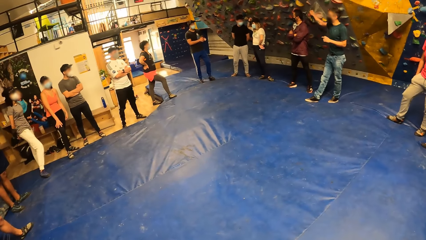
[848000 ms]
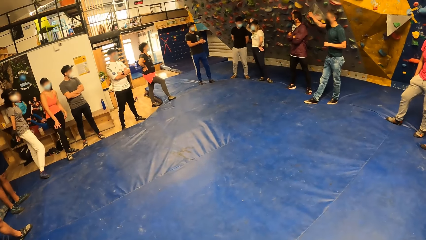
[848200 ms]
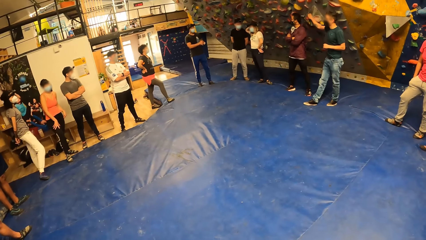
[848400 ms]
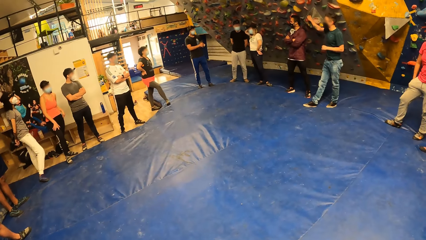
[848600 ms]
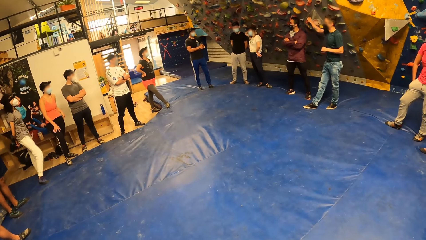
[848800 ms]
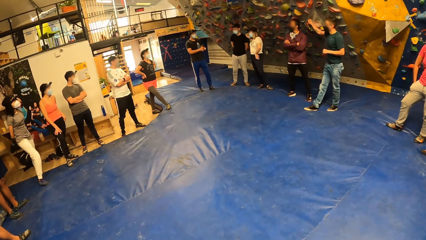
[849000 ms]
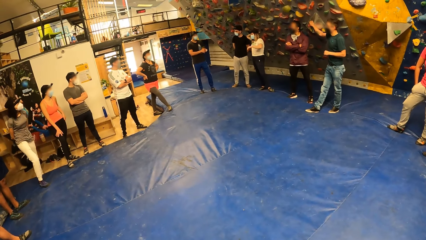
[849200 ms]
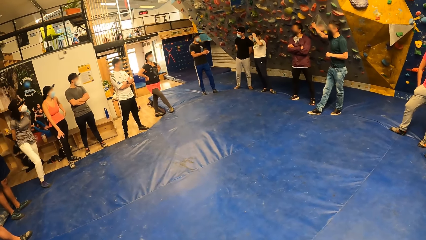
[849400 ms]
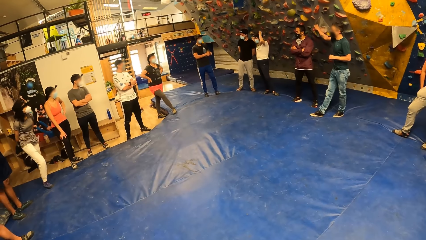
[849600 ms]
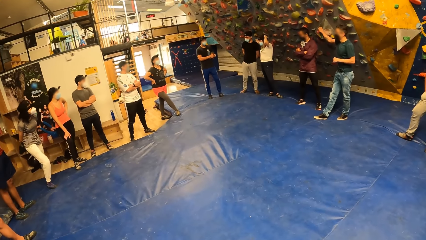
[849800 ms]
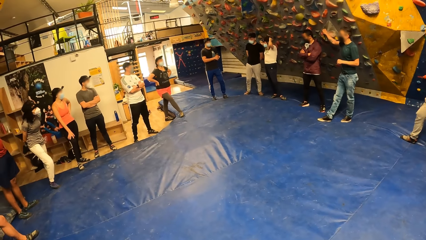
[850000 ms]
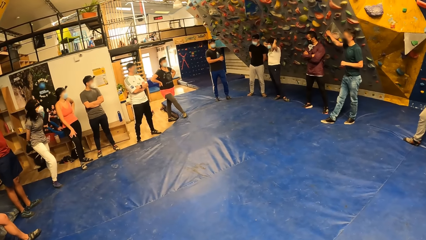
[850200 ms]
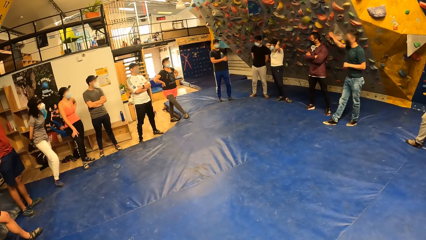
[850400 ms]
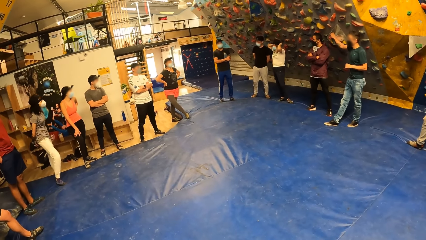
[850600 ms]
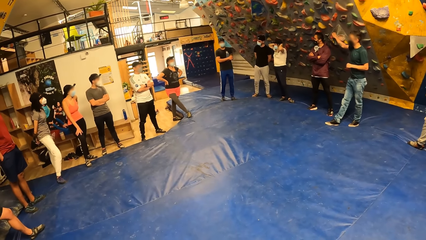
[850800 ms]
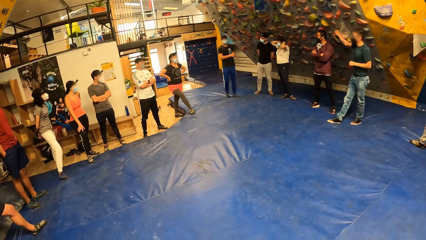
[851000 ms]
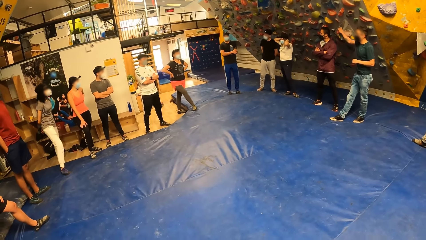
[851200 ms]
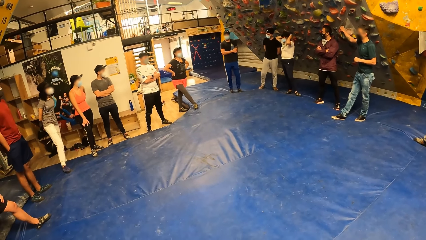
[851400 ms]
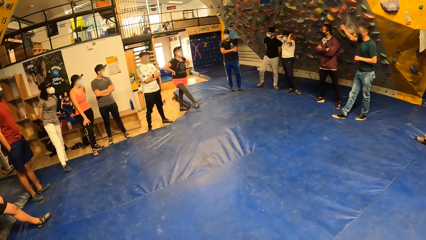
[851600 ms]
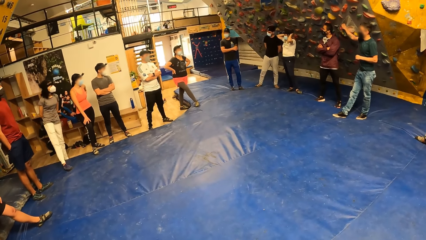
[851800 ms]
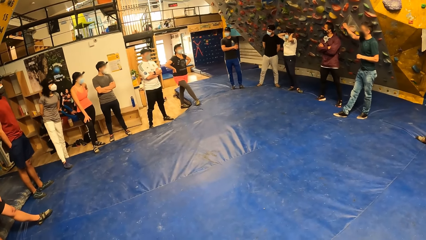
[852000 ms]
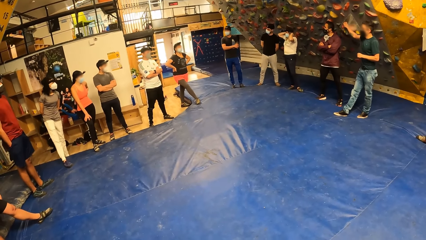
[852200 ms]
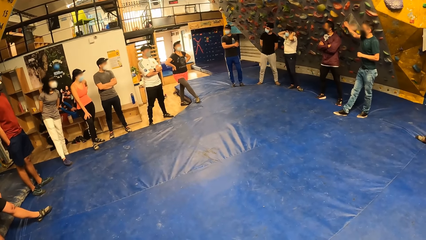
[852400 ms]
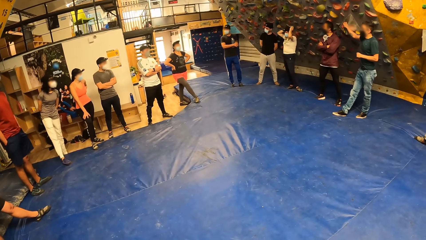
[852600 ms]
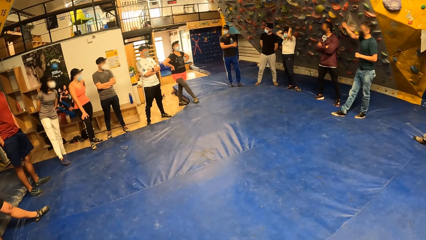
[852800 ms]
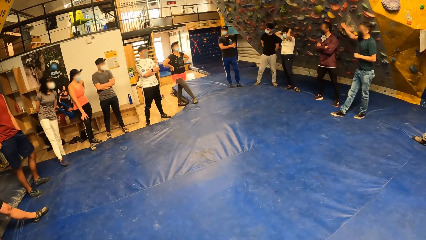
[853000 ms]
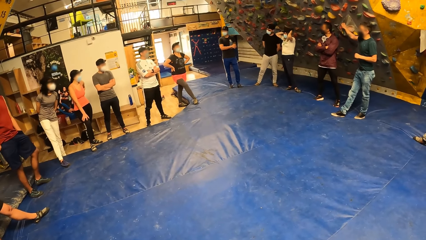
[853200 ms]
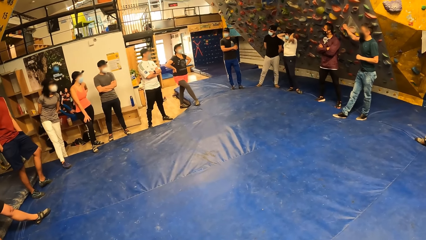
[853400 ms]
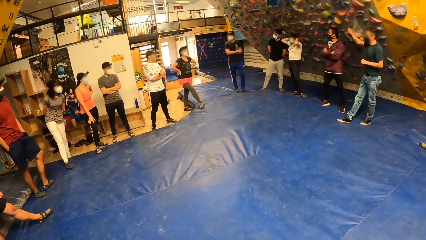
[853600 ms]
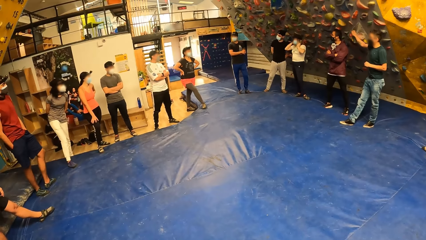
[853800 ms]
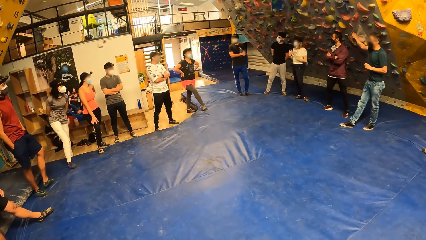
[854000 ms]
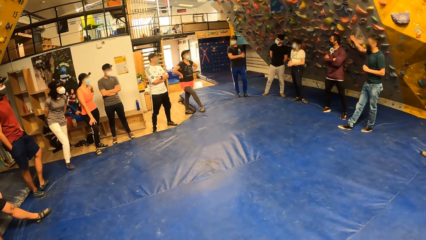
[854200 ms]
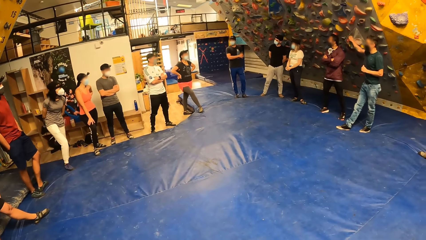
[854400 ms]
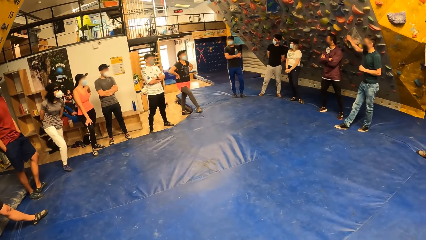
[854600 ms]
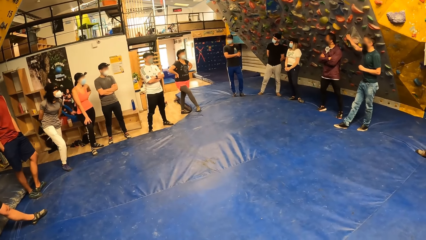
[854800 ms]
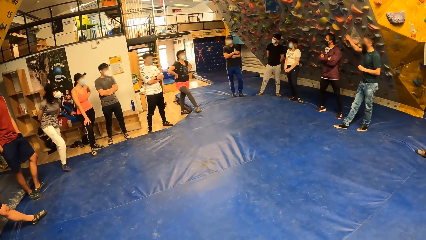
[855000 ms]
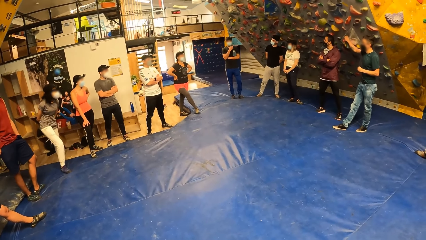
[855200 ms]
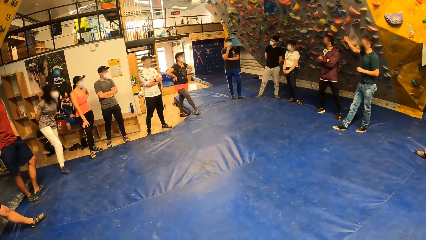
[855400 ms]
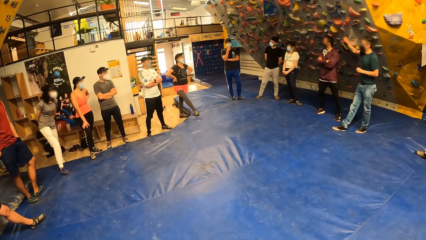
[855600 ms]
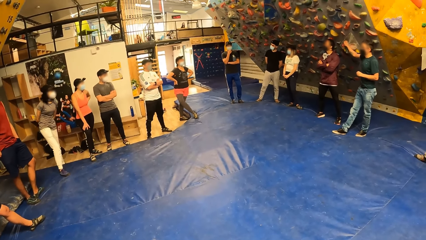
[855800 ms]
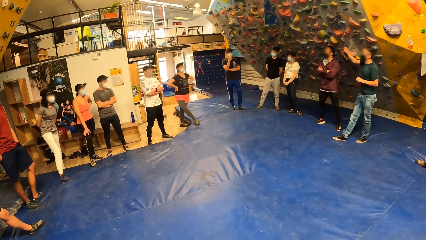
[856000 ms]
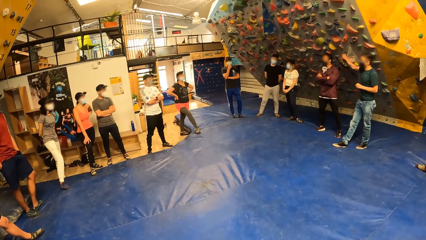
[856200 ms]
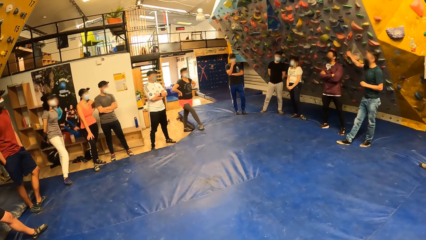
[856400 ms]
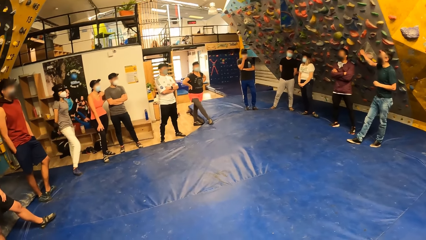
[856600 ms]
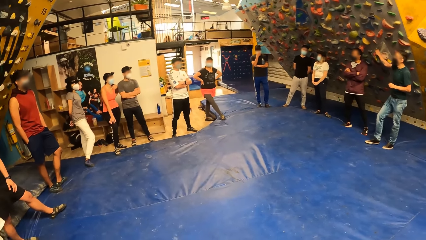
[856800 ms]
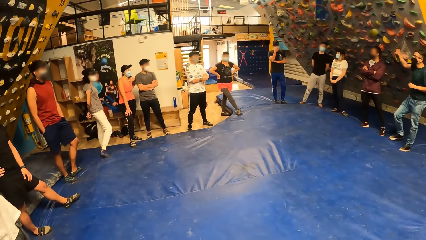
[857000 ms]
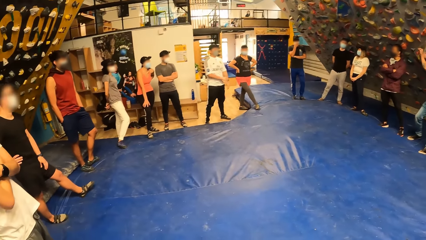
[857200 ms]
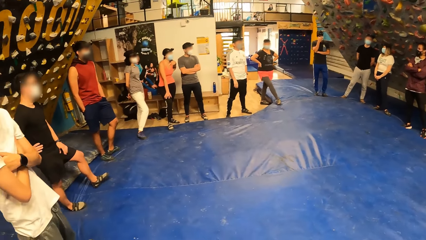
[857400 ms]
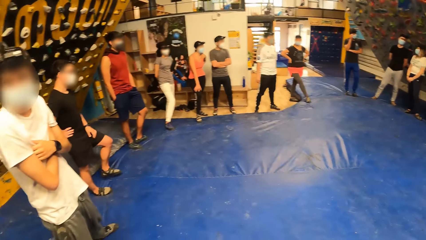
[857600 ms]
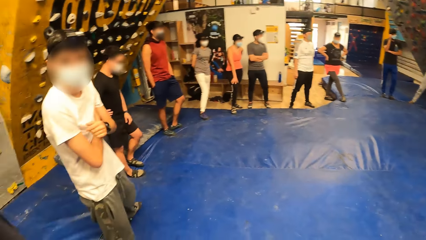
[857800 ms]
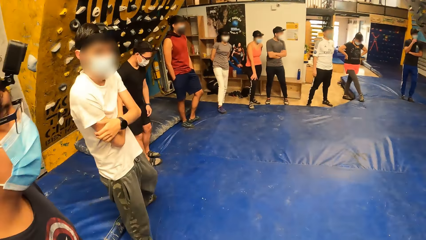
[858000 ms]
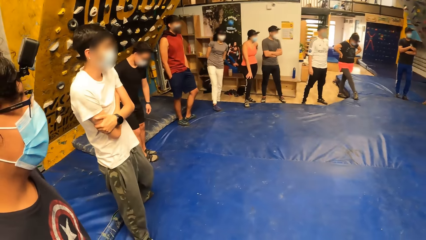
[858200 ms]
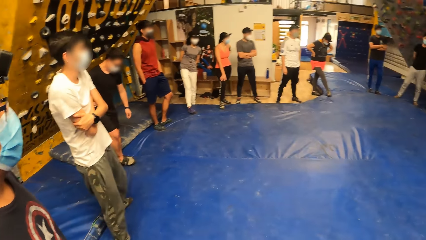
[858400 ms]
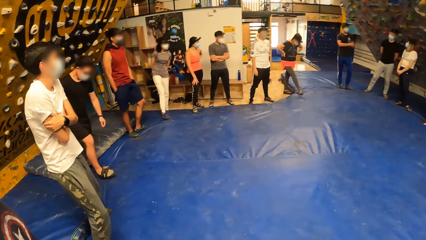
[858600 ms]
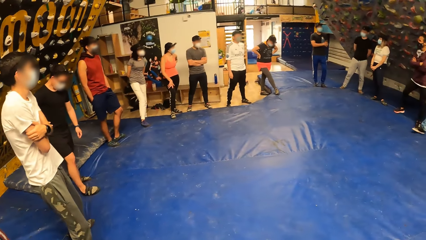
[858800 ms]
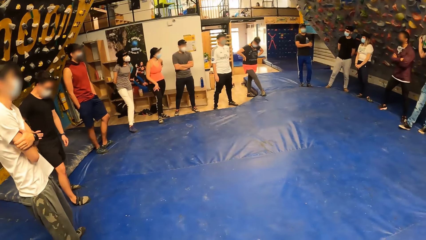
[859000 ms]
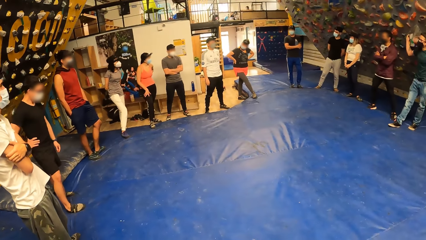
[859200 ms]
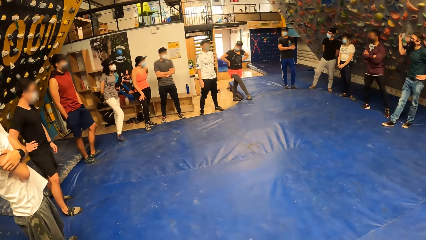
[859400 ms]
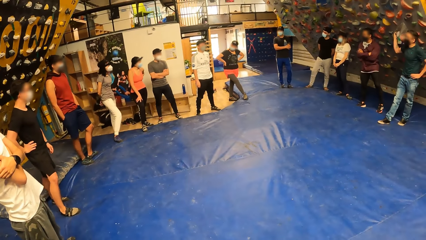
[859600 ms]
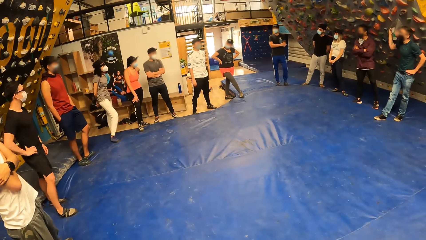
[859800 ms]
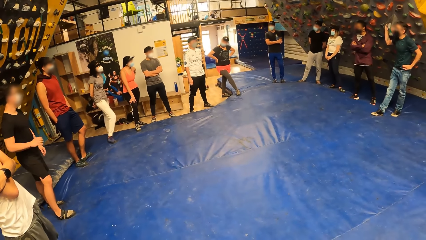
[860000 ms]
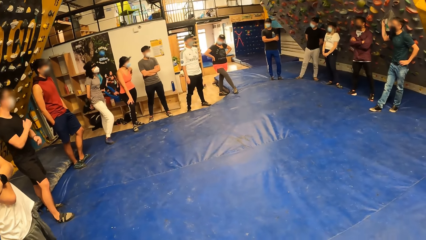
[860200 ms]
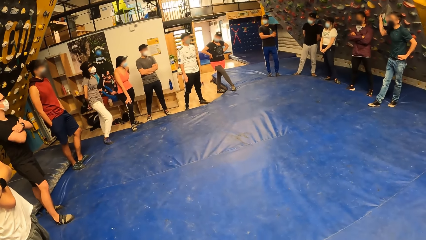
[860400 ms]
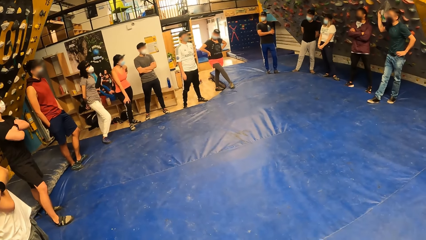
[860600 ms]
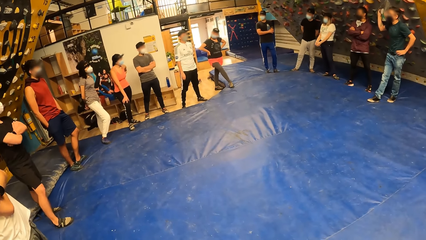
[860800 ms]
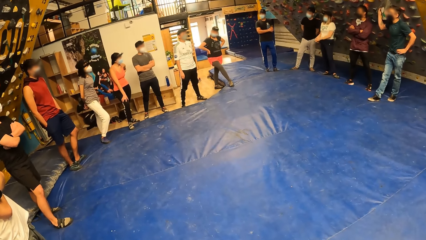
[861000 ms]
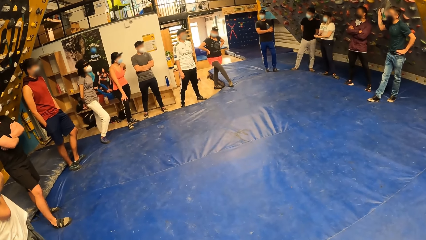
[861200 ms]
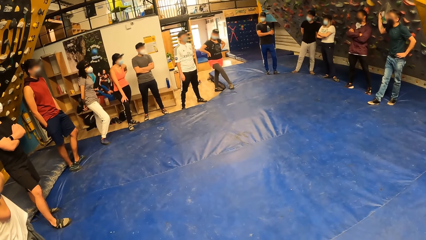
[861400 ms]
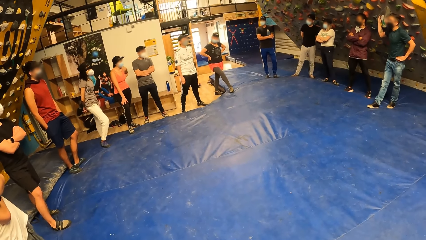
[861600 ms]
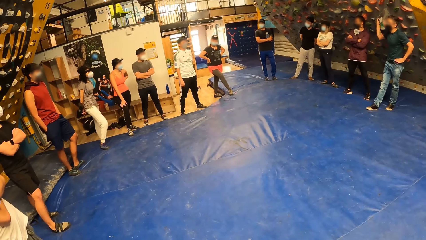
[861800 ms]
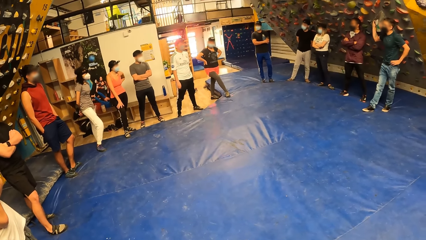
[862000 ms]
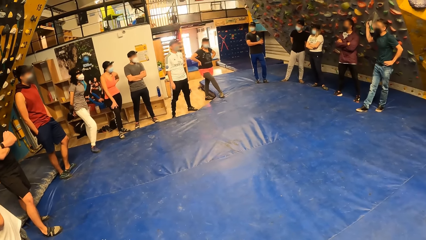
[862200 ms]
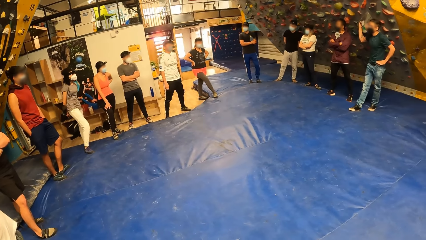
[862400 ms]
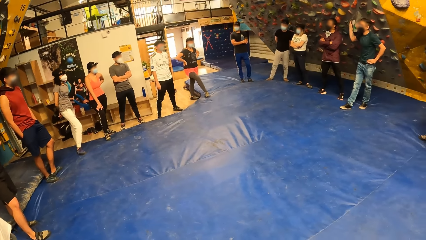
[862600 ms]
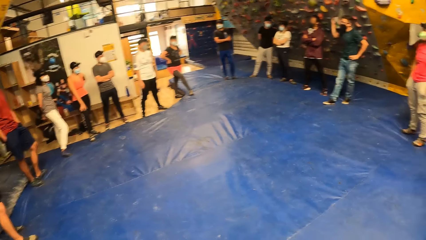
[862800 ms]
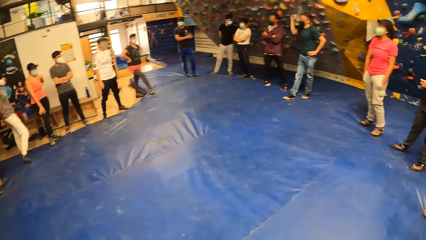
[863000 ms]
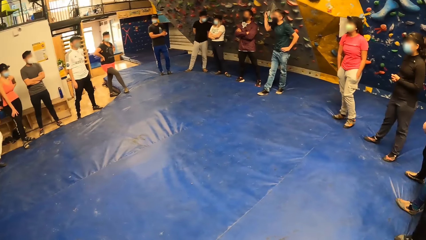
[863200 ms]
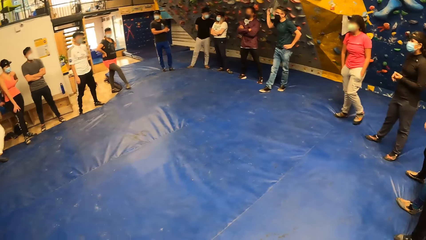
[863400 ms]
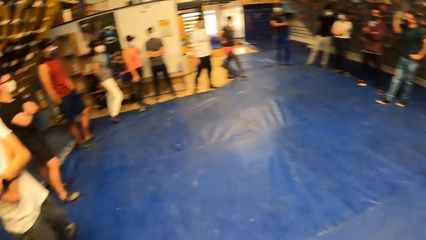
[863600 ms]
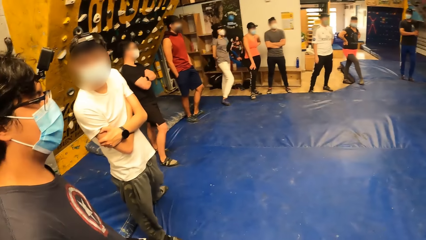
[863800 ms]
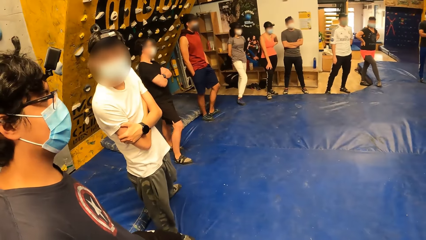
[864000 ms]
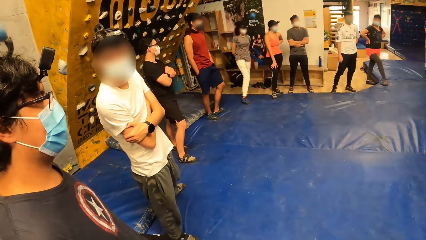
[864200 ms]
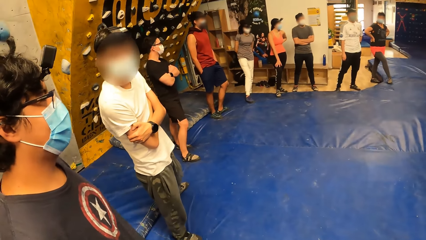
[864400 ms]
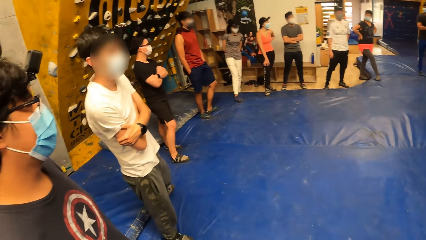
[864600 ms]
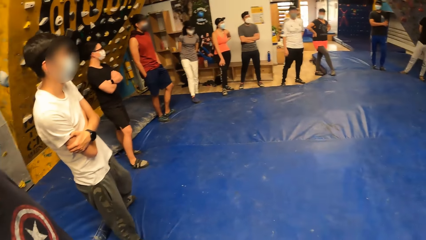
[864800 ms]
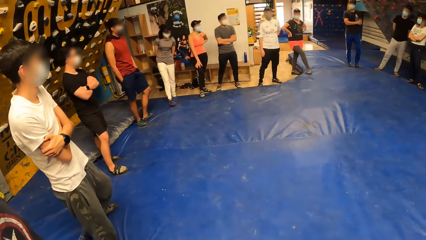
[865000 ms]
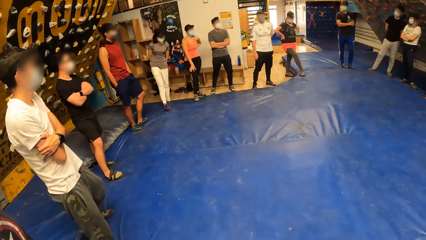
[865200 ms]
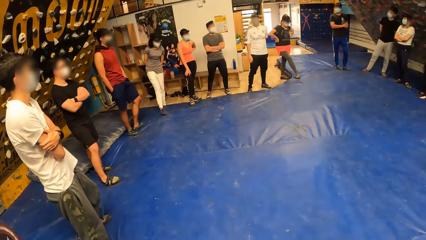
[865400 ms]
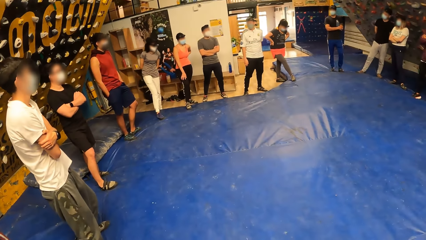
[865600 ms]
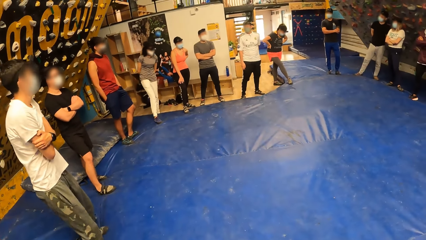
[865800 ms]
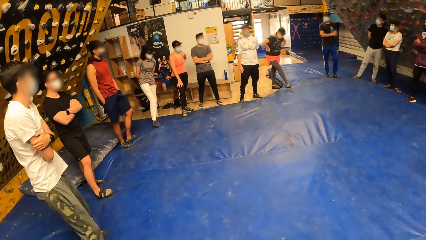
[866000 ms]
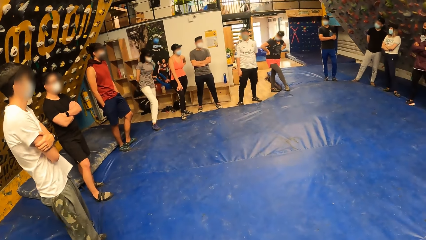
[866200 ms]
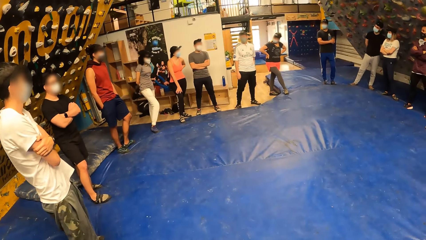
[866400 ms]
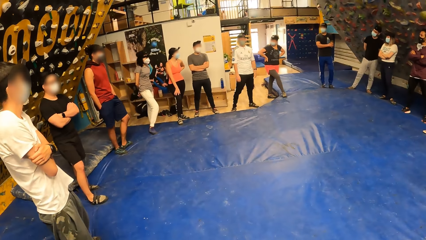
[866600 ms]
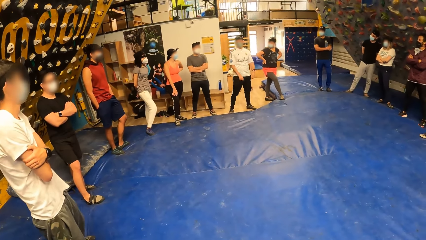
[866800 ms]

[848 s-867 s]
A man touches the hair. The camera wearer looks around. Another man moves the legs and moves the hands. The camera wearer looks around.
